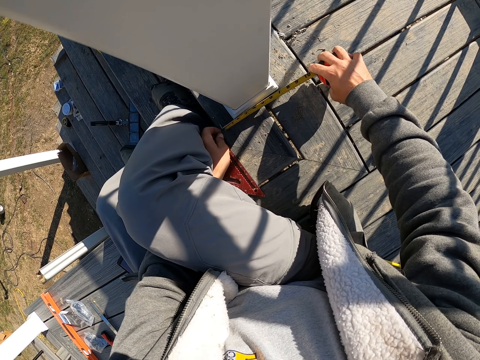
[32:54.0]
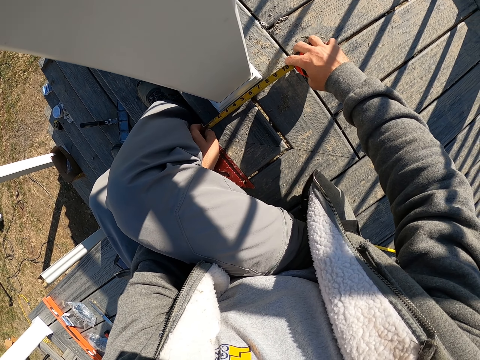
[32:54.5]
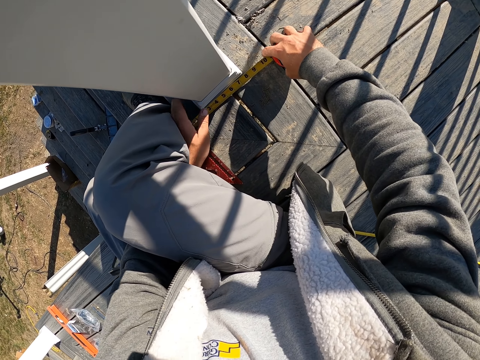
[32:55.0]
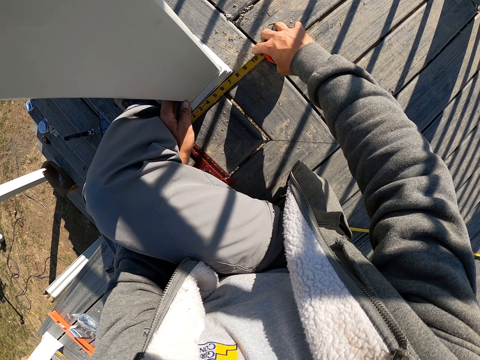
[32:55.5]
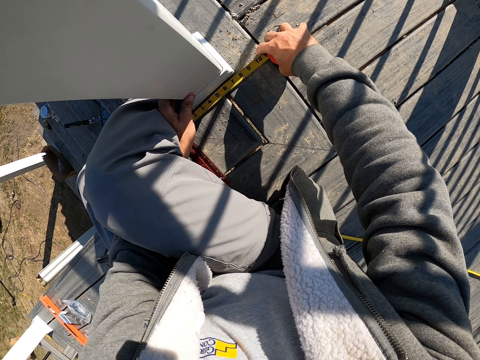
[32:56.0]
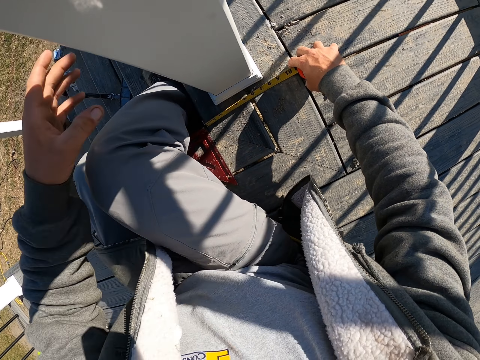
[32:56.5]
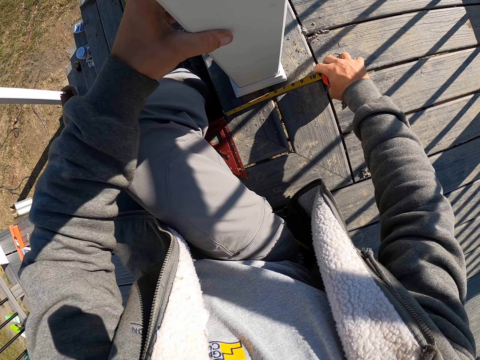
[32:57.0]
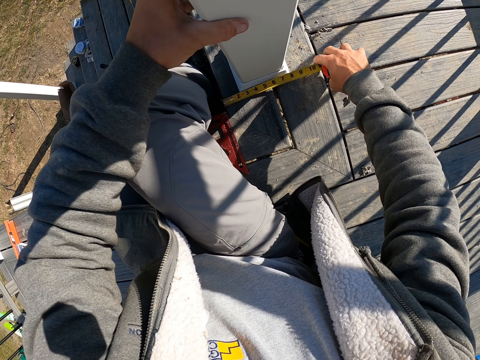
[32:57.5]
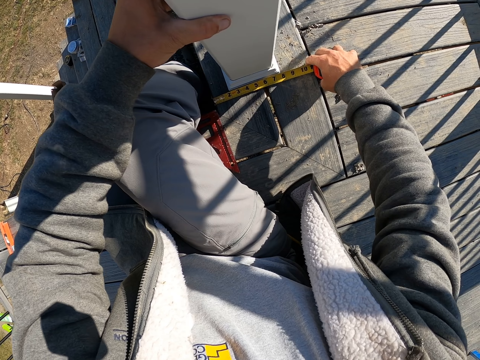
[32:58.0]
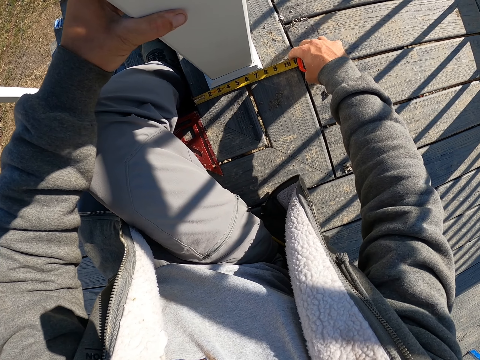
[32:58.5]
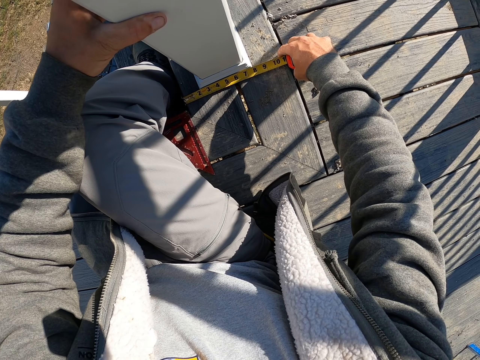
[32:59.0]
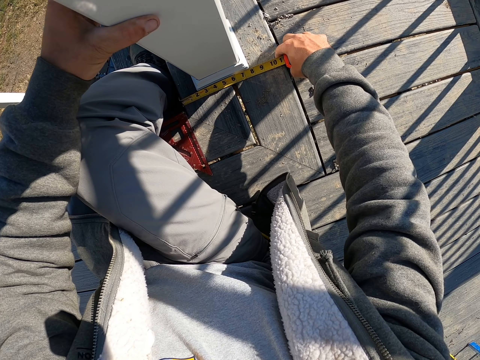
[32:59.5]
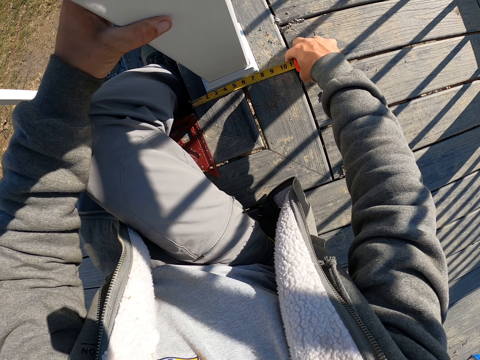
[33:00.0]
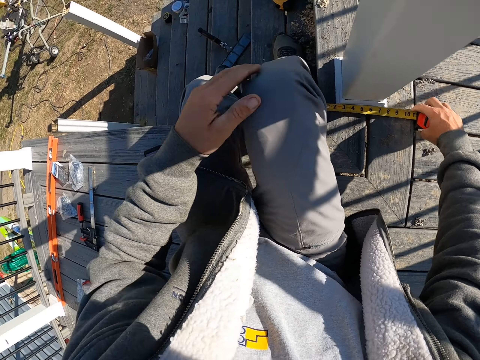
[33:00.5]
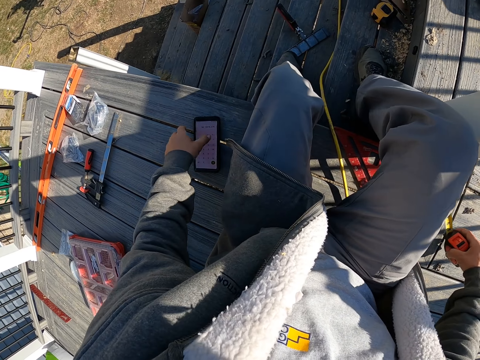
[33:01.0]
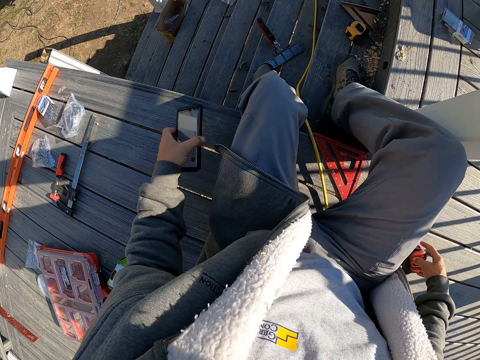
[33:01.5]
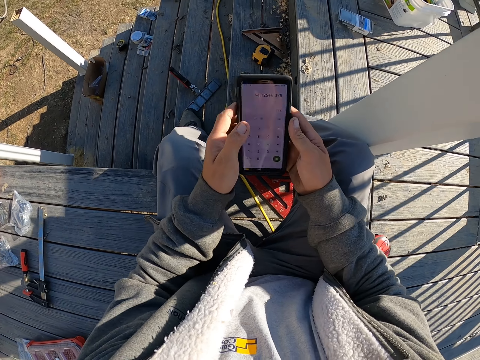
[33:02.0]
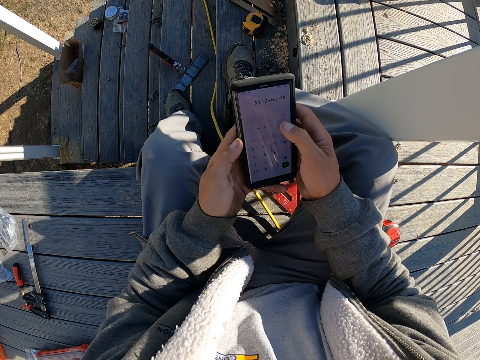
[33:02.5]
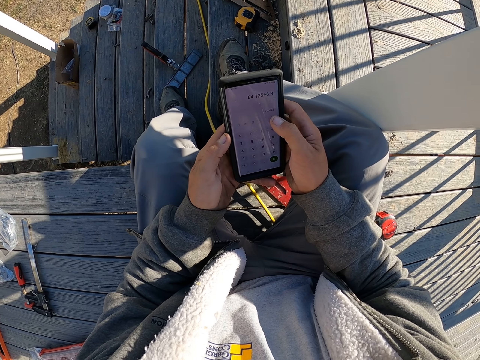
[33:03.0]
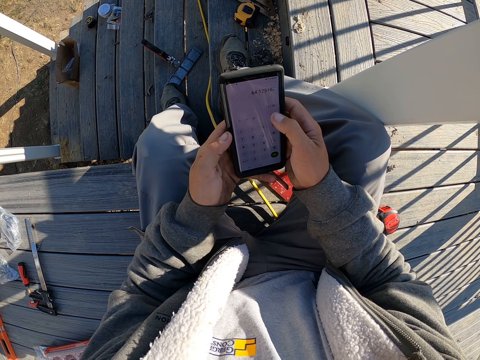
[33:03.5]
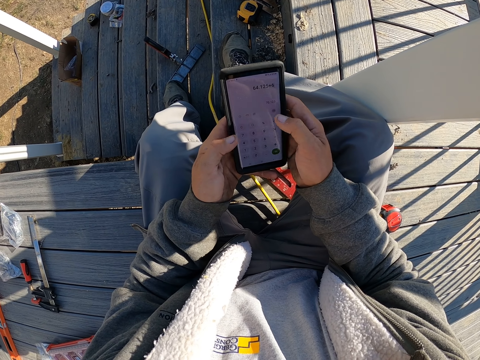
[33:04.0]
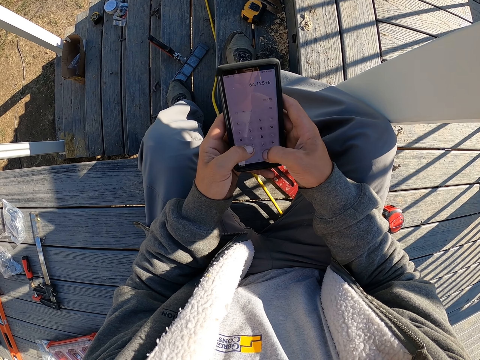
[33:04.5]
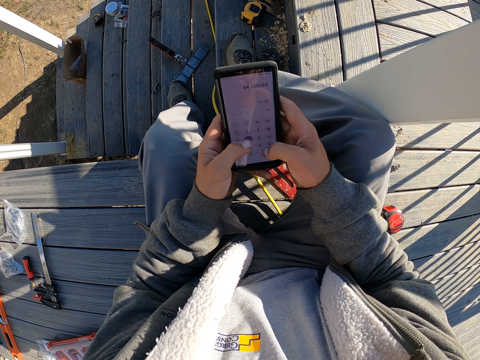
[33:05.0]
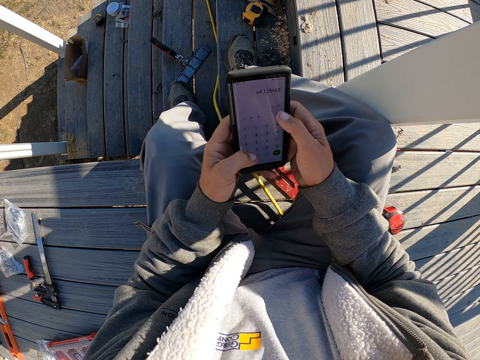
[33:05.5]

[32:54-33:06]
The camera wearer measures the deck wood. They hold the deck post. They measure the wood and touch the wood. They pick up the phone and look around. They place the tape measure on the deck board. They use the phone. They touch the phone screen.

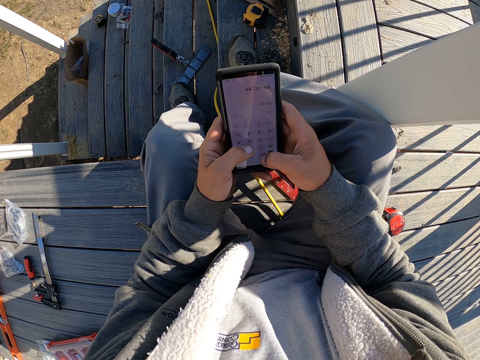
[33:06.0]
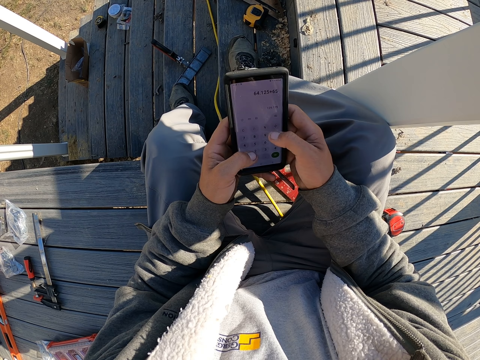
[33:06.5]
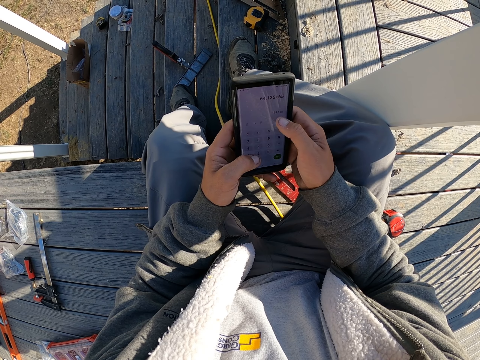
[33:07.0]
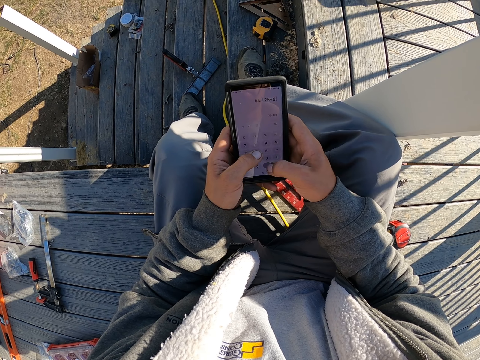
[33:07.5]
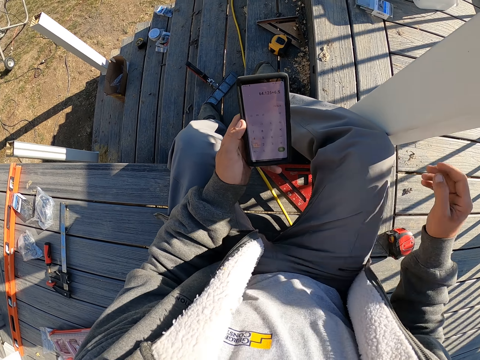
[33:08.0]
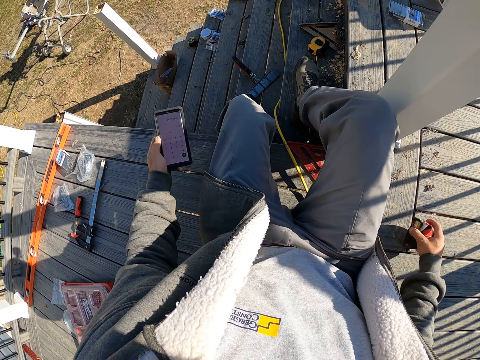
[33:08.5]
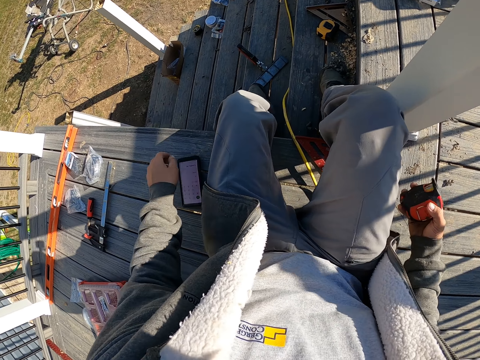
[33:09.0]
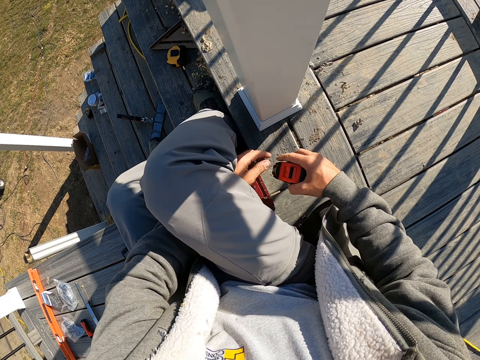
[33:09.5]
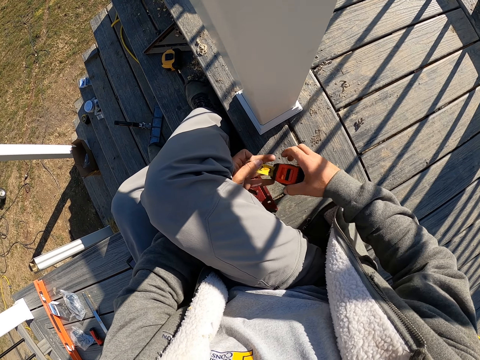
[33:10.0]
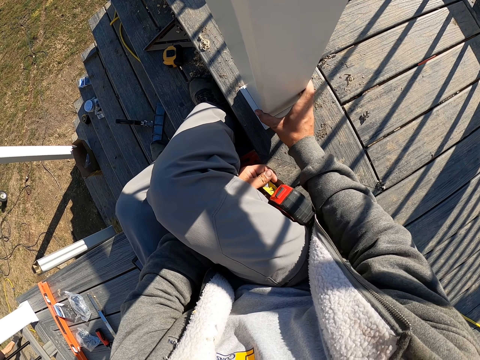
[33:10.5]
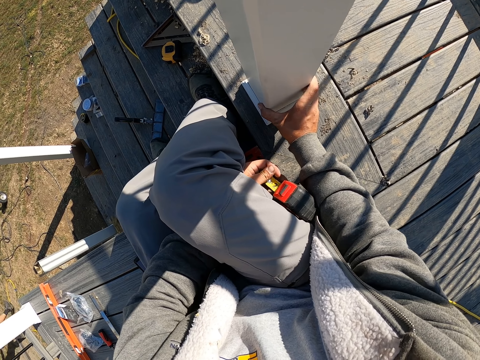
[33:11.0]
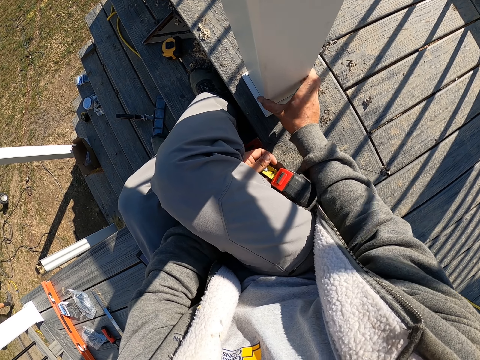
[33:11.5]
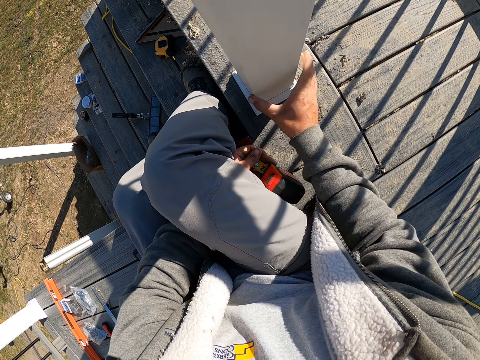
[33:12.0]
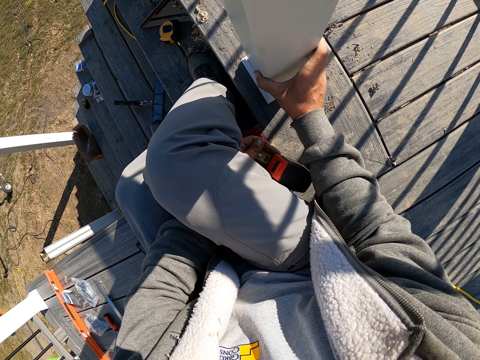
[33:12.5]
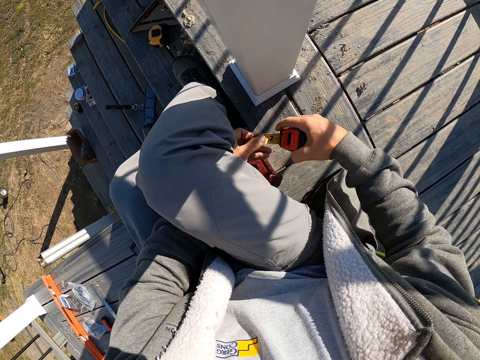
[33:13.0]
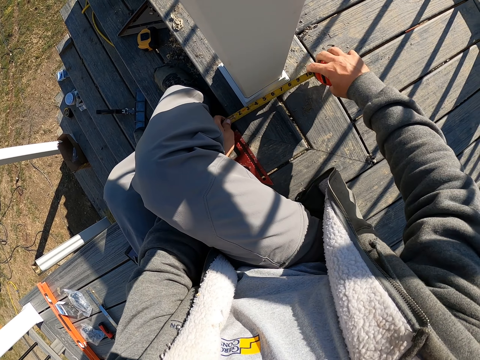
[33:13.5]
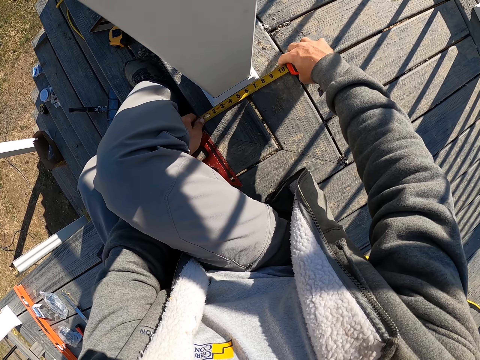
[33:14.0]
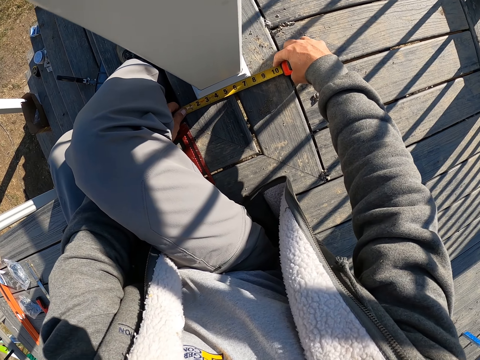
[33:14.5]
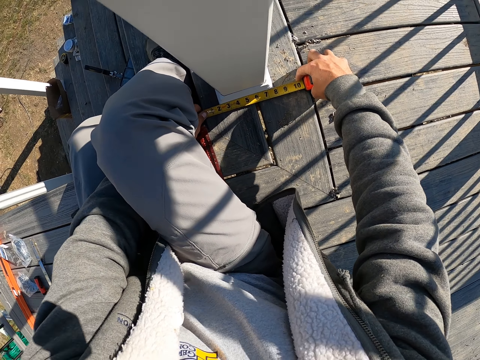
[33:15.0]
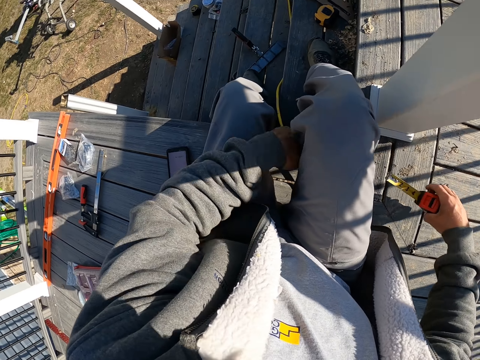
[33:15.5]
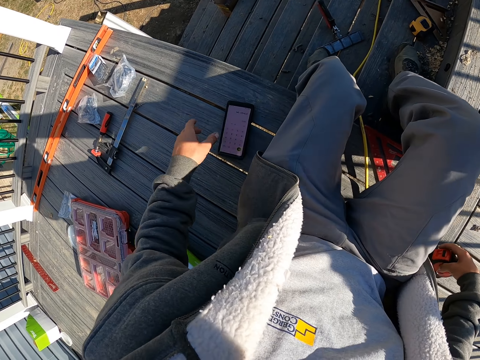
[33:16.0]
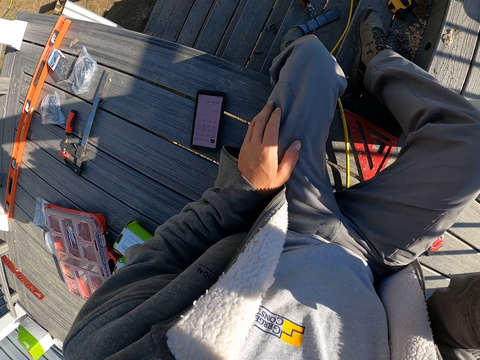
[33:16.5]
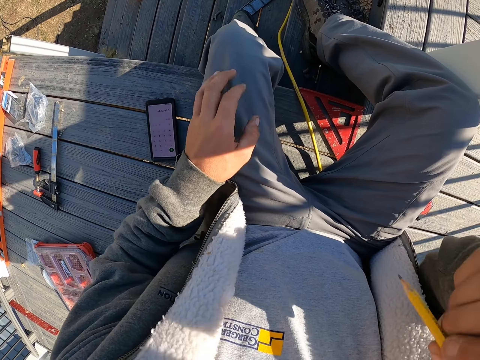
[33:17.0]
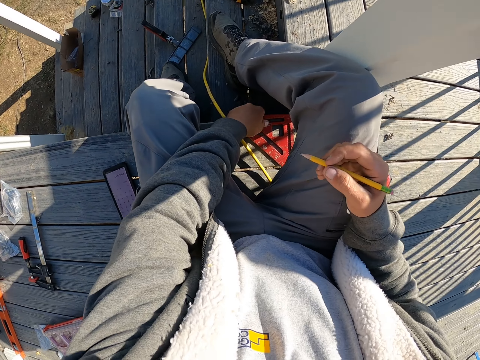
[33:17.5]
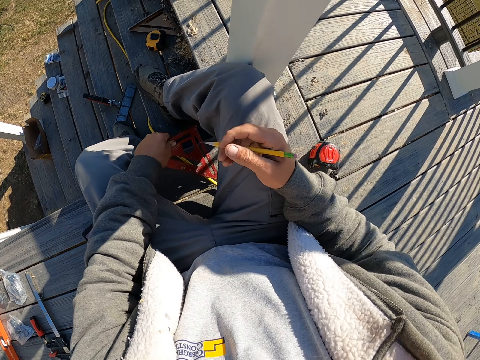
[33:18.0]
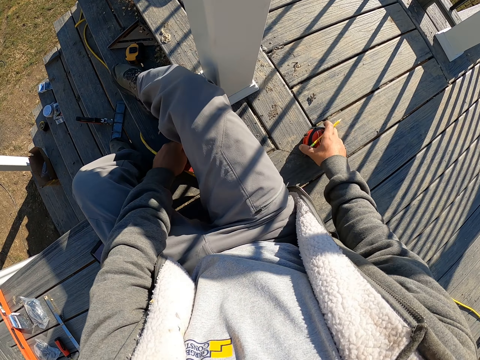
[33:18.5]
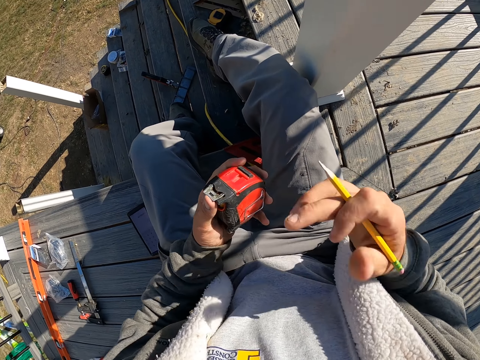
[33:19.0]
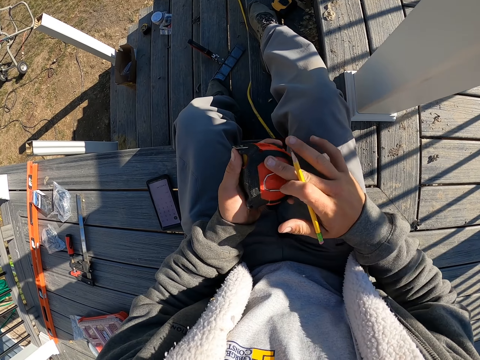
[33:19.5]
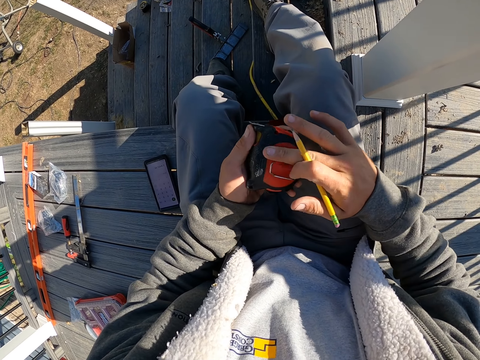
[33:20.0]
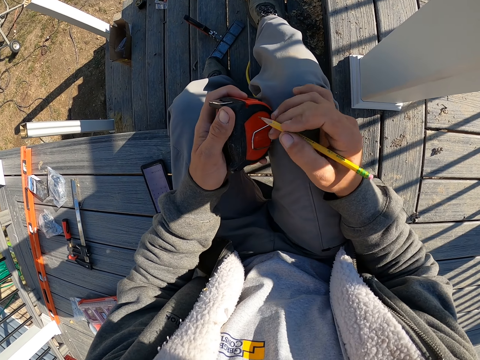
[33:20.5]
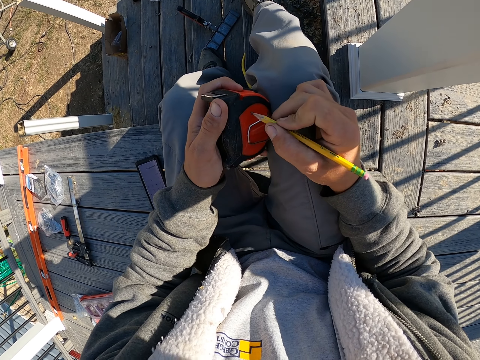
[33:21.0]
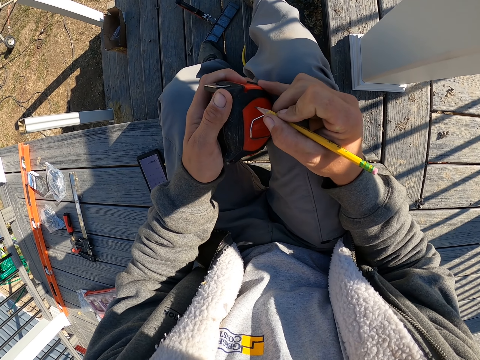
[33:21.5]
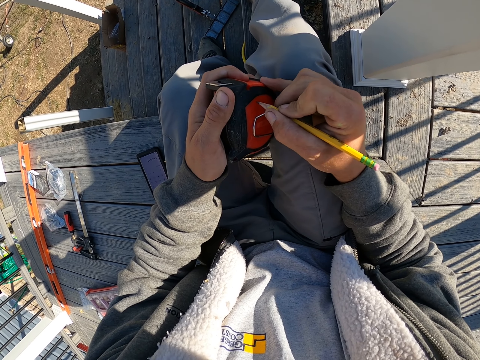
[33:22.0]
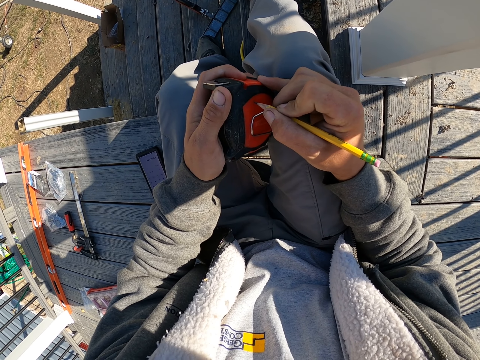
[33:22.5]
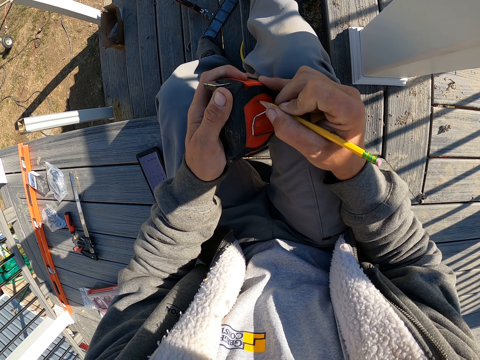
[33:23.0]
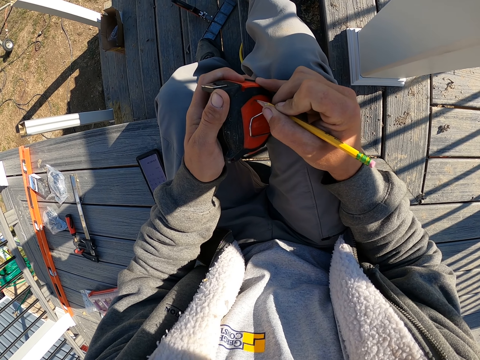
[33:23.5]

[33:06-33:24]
The camera wearer picks up the tape measure. They place the phone on the deck board. They hold the deck post. They touch the wood. They measure the deck wood. They look around. They place the tape measure on the deck board. They touch the phone. They hold the pencil. They hold the triangular ruler. They pick up the triangular ruler. They pick up the tape measure and put the triangular ruler down. They lift the hand up. They apply saliva on the finger. They rub the tape measure. They write on the tape measure.
